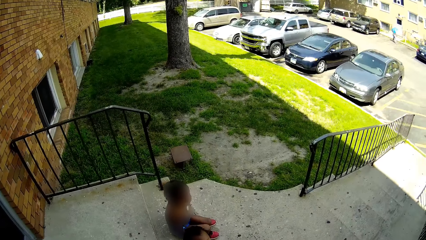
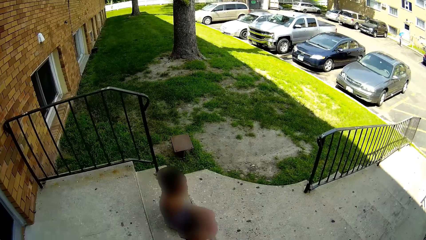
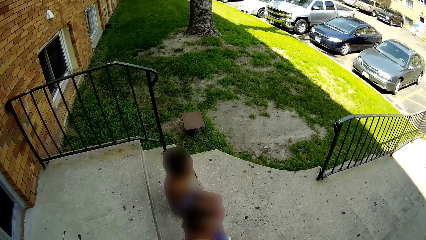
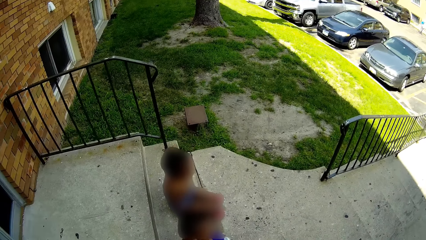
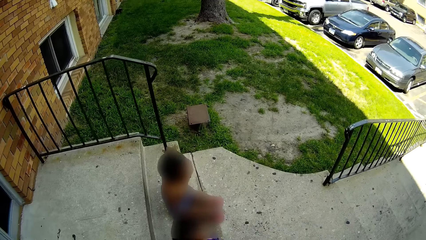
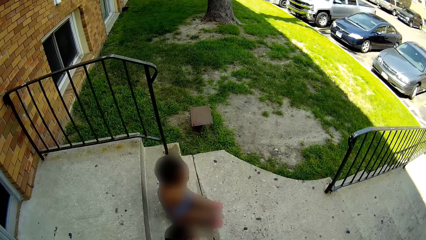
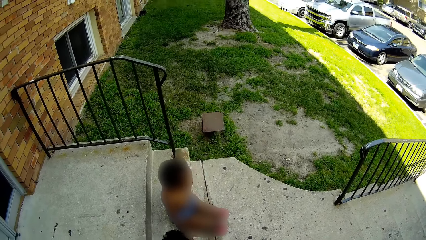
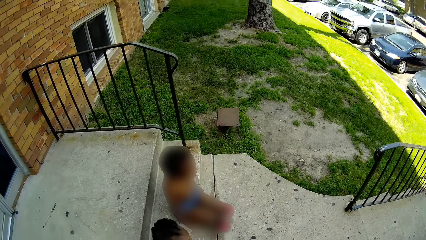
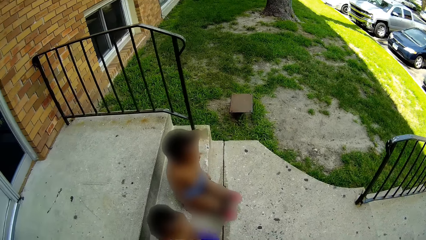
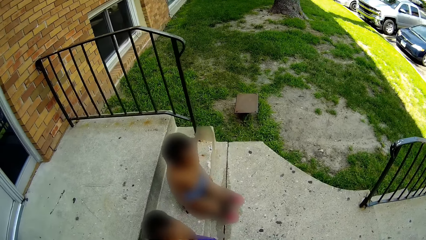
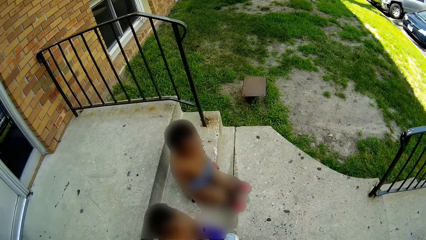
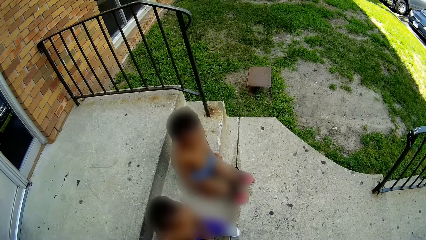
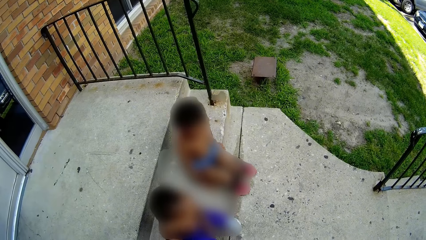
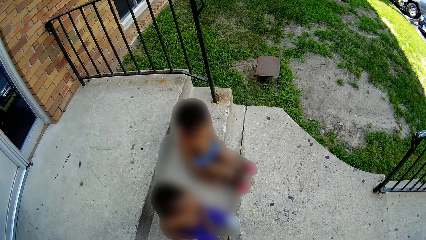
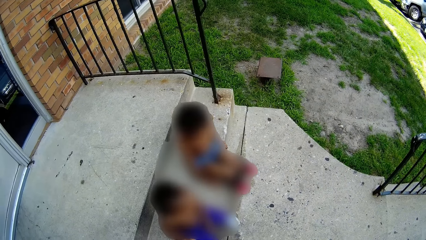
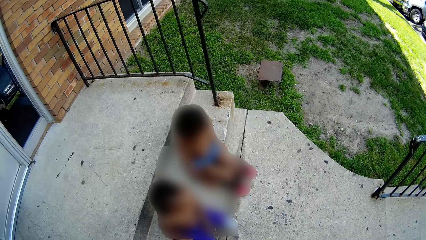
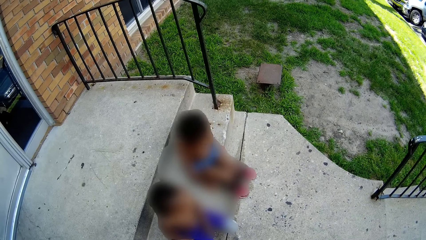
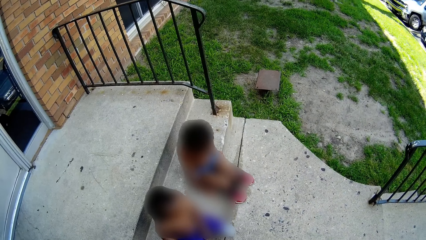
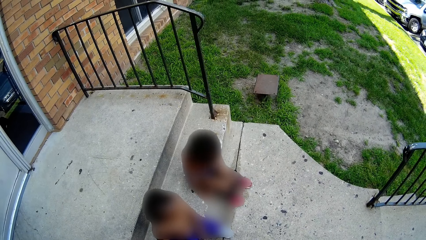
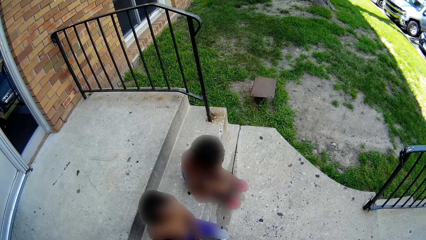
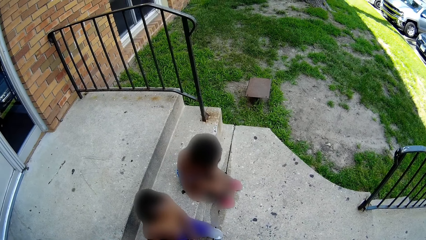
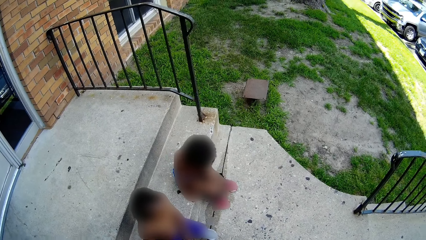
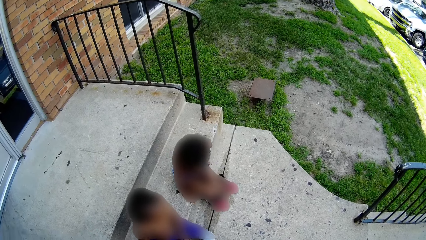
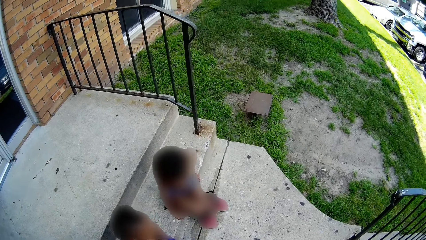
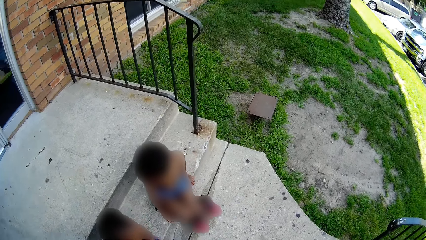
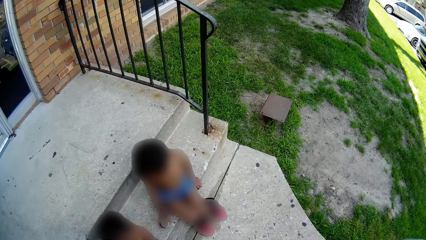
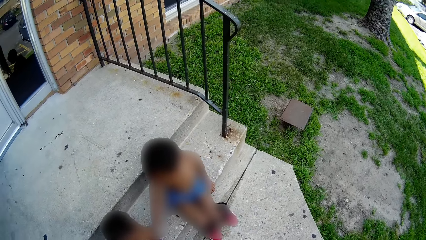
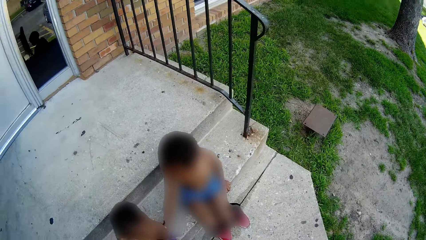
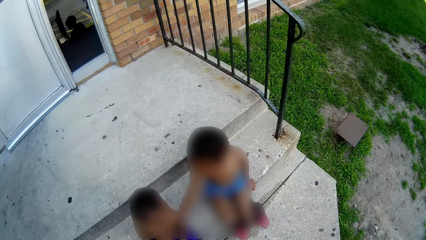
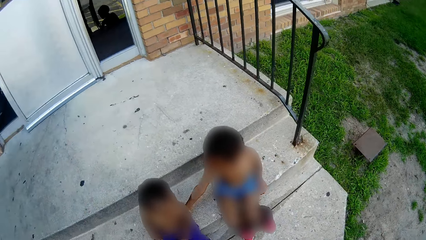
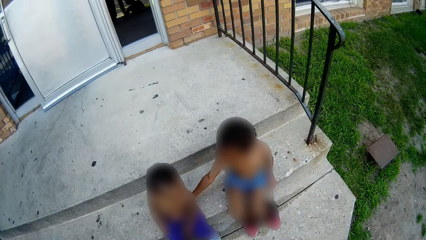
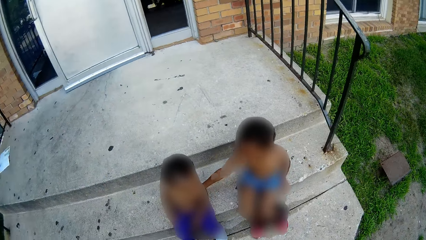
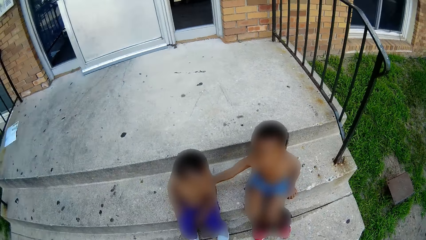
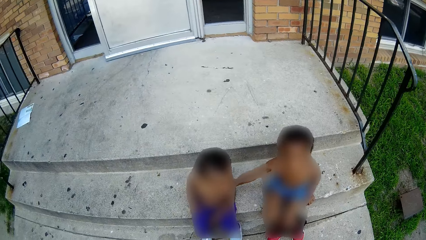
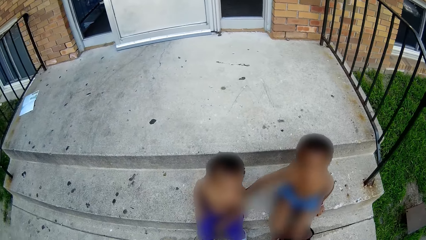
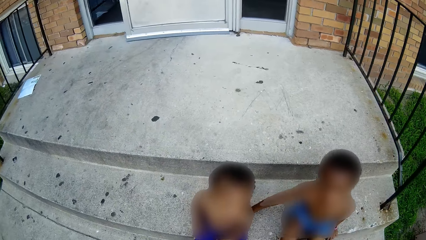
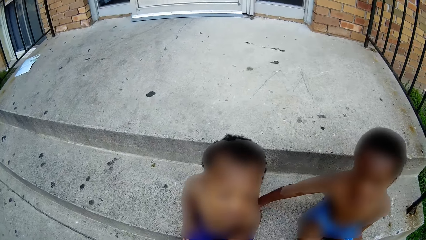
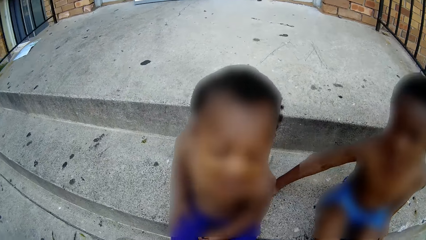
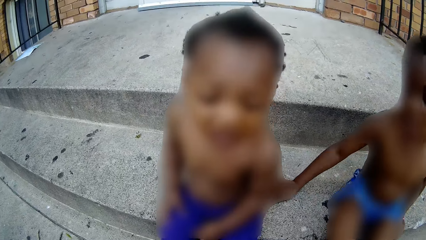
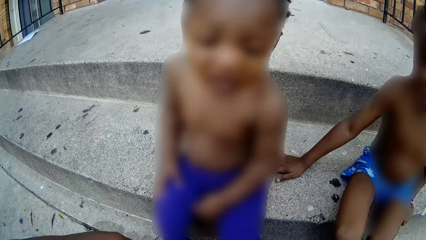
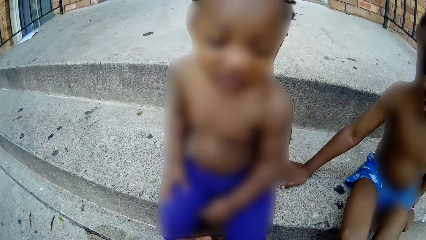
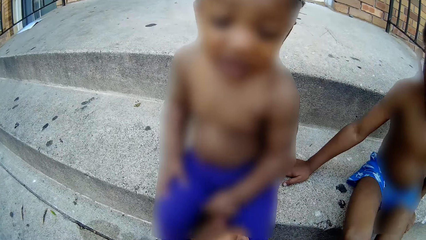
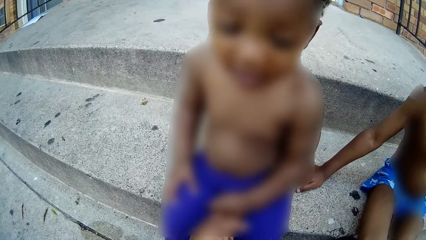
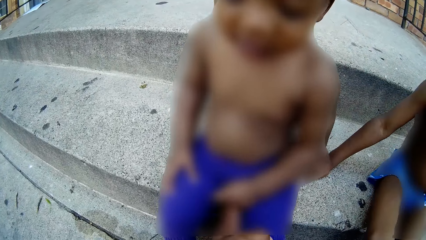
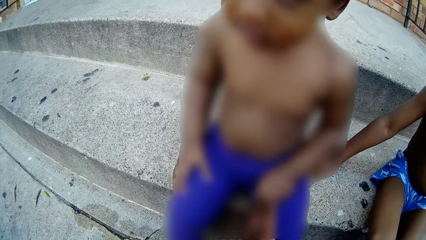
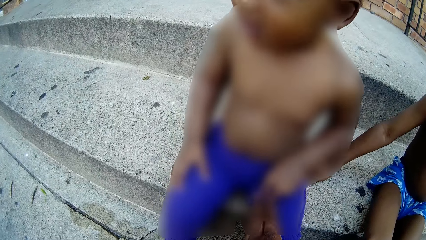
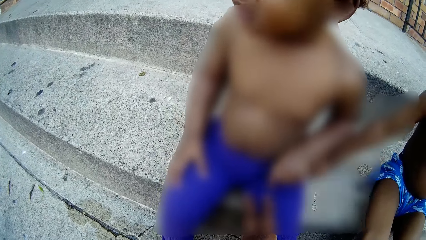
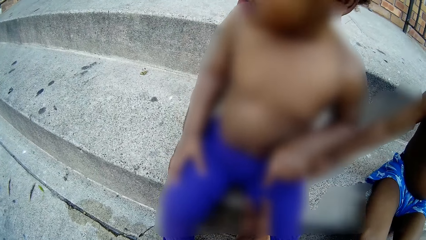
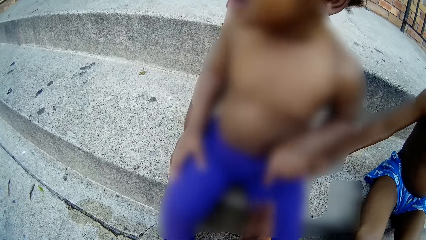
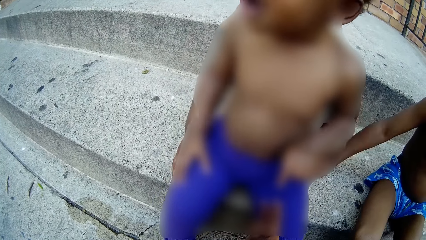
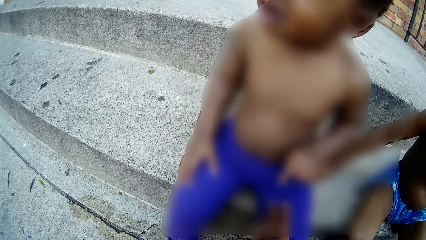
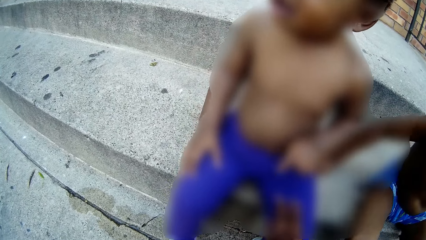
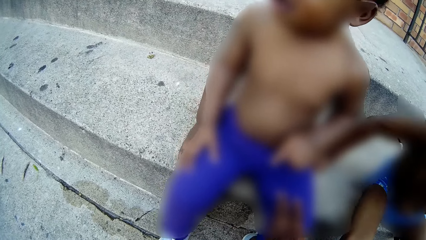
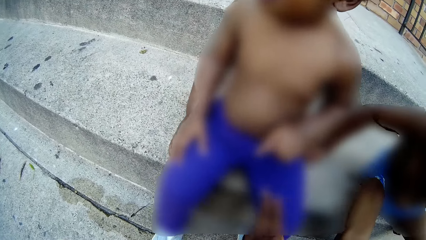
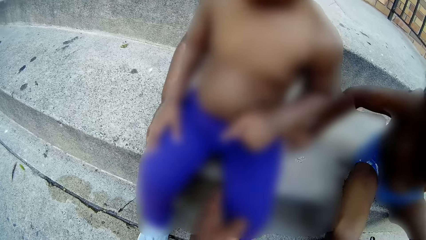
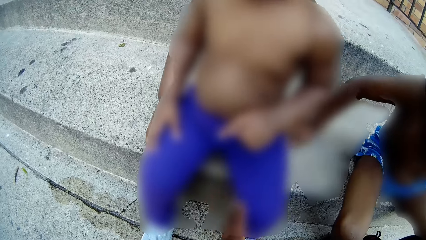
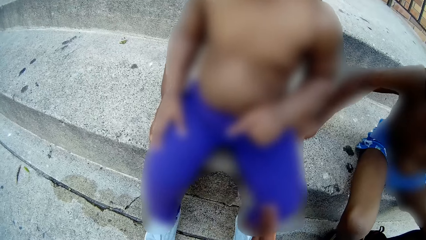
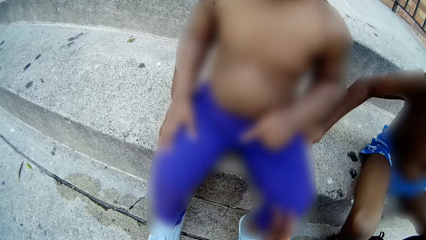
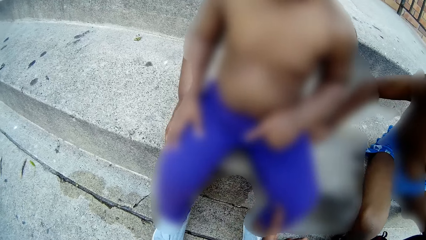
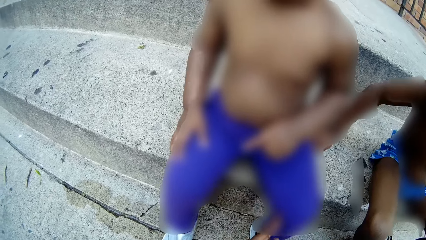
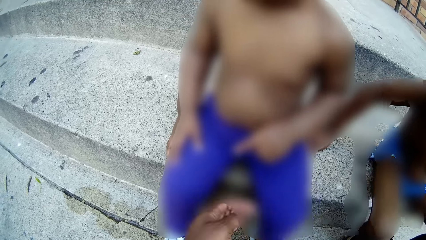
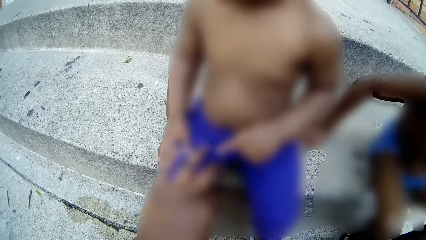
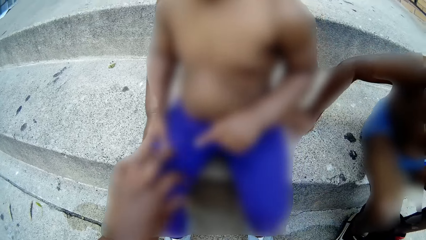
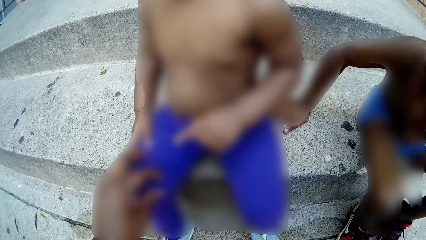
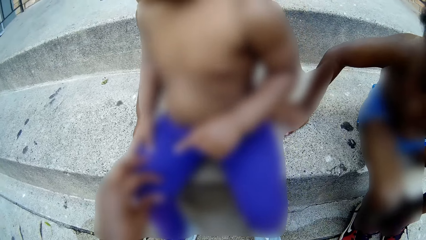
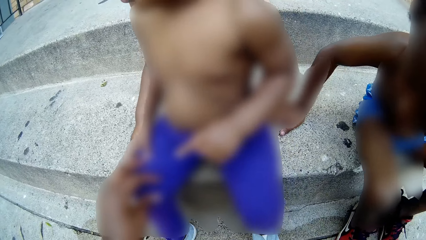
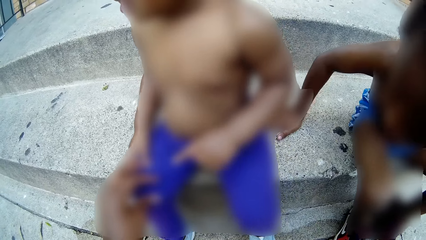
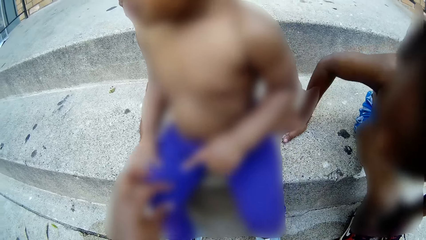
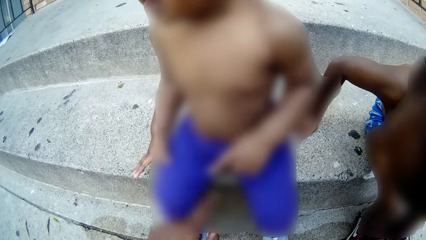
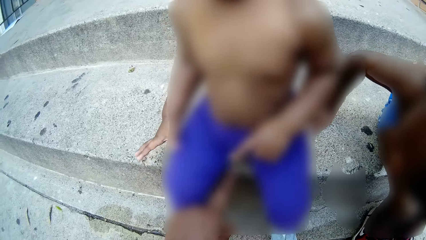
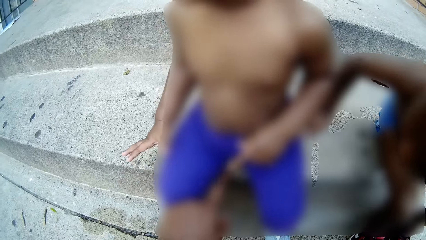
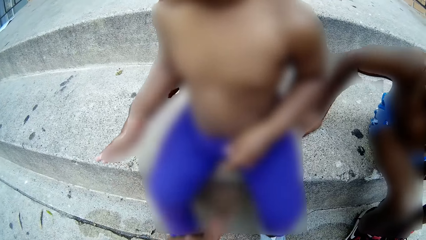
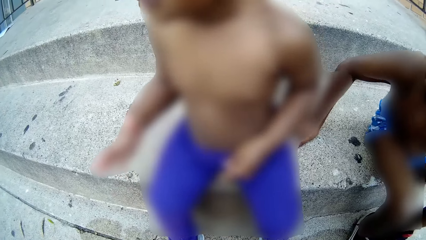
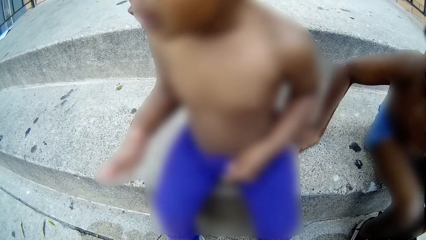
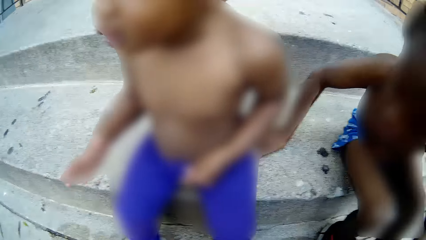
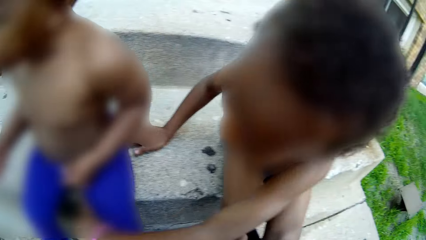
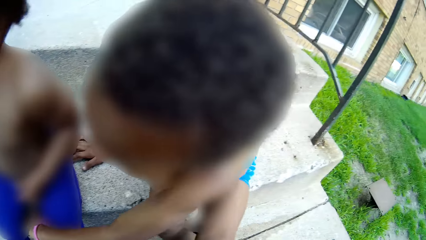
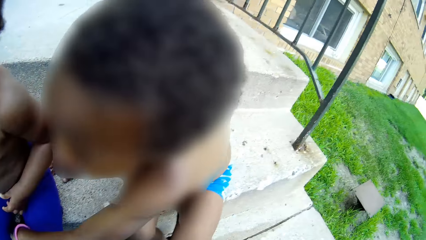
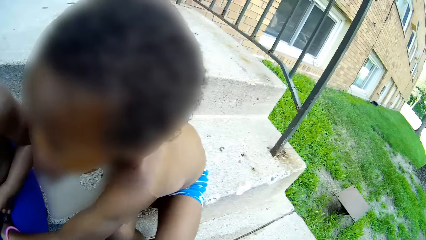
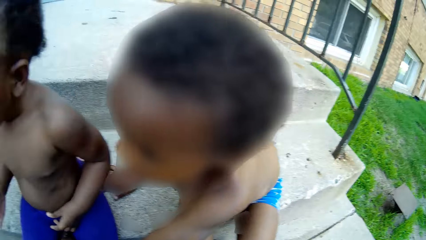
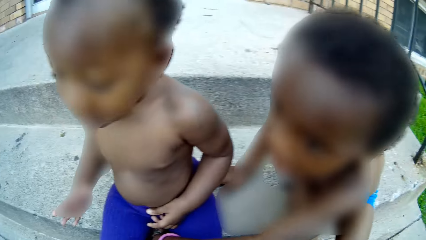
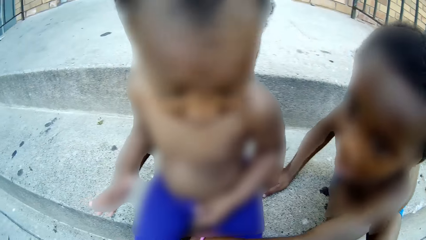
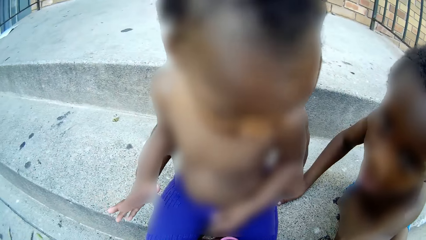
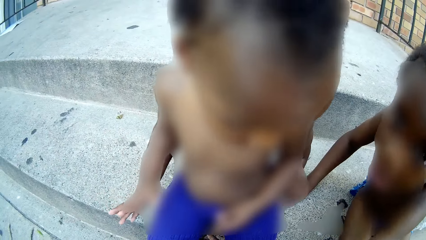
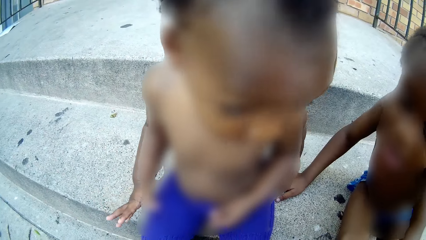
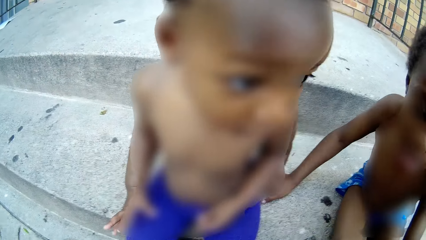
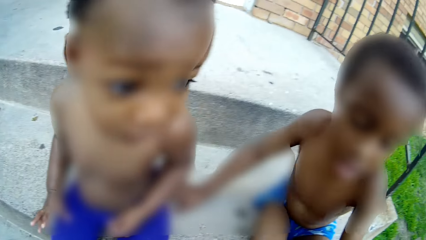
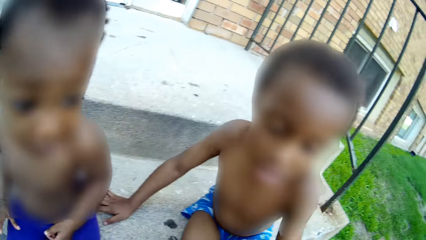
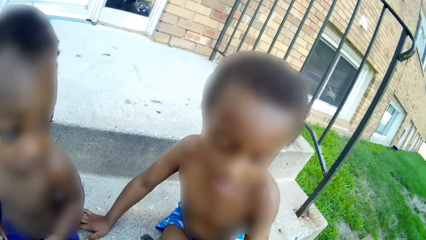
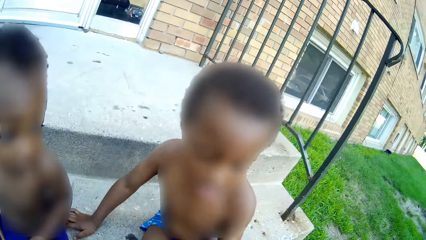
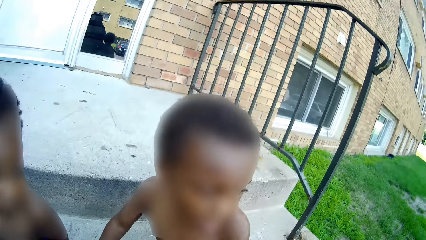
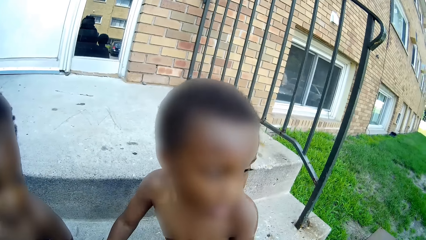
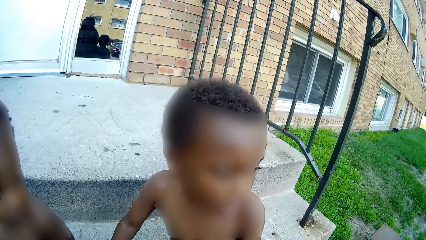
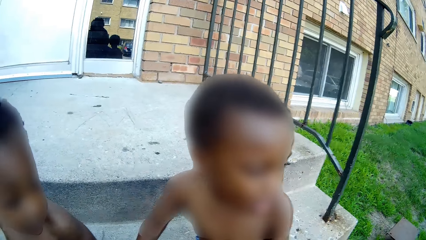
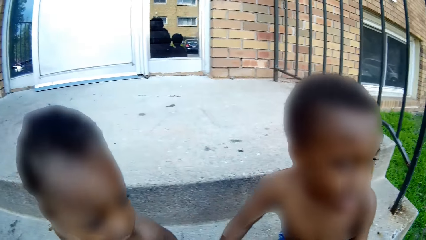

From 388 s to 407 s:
The camera wearer interacts with a child and another child. The first child touches the other child with her right hand. The camera wearer touches the first child's shorts with her right hand. She removes her right hand from the first child's shorts. The other child touches the first child's shorts. The other child removes her hand from the first child's shorts.
